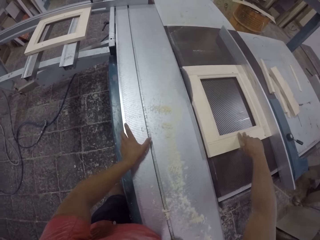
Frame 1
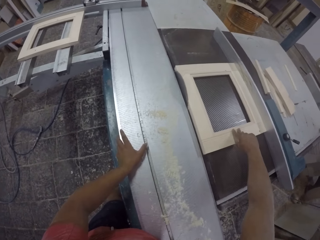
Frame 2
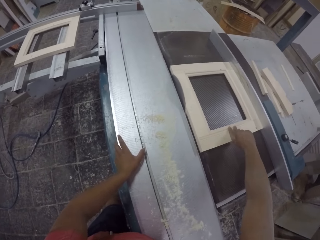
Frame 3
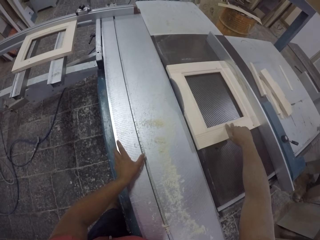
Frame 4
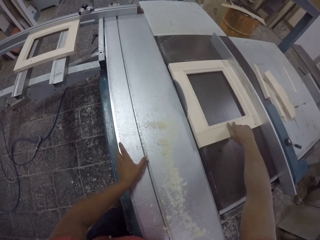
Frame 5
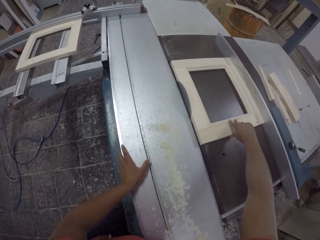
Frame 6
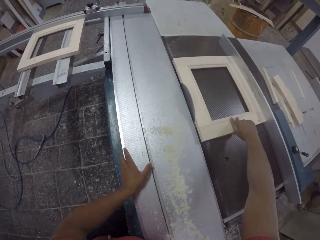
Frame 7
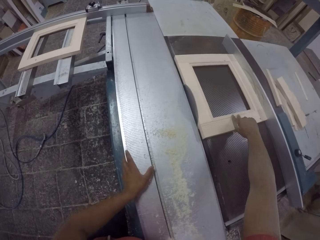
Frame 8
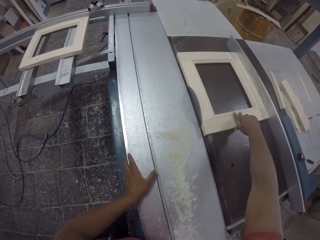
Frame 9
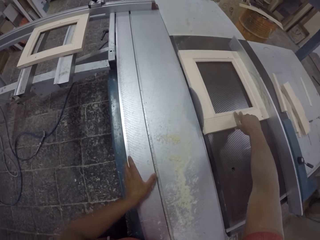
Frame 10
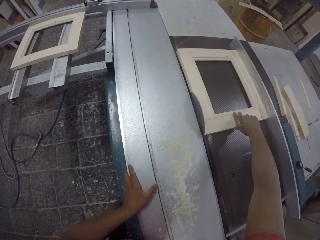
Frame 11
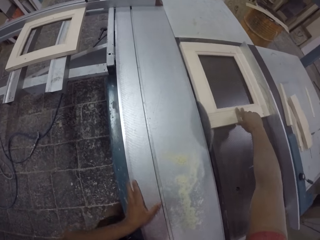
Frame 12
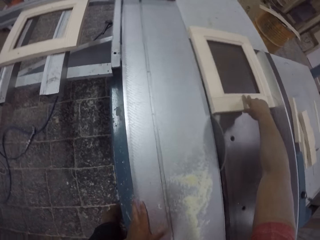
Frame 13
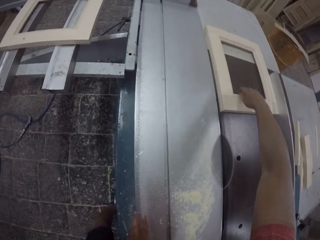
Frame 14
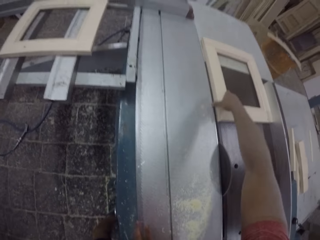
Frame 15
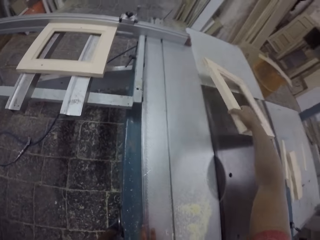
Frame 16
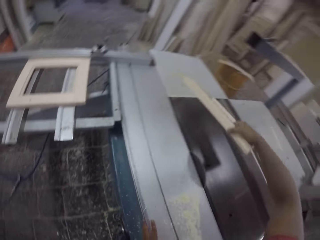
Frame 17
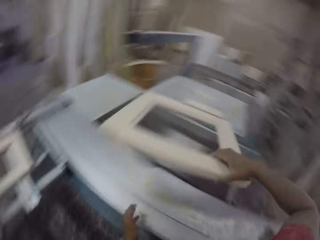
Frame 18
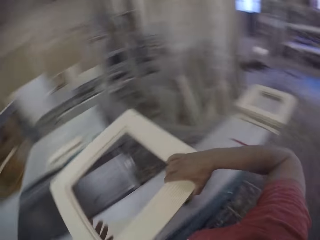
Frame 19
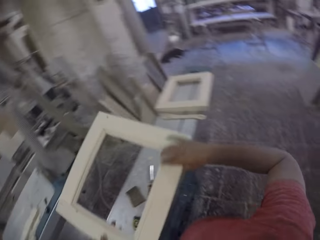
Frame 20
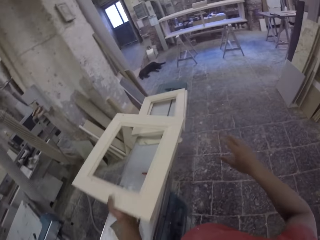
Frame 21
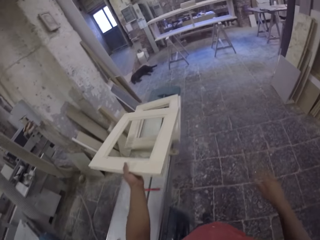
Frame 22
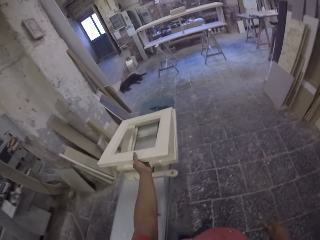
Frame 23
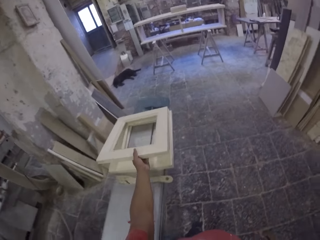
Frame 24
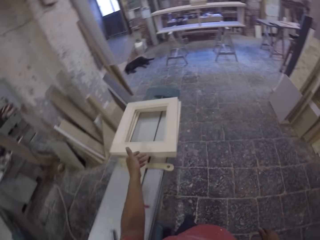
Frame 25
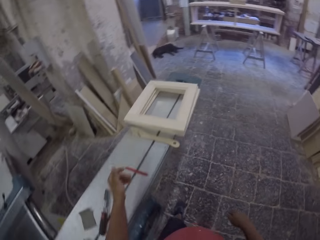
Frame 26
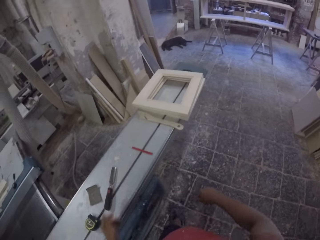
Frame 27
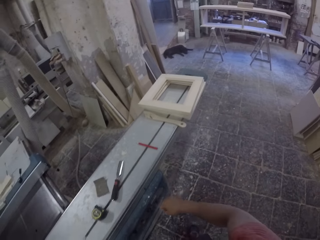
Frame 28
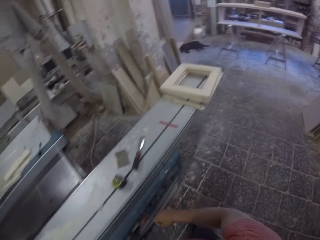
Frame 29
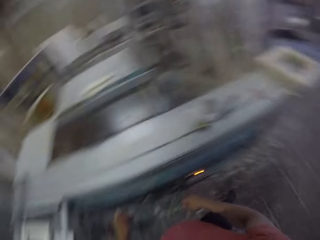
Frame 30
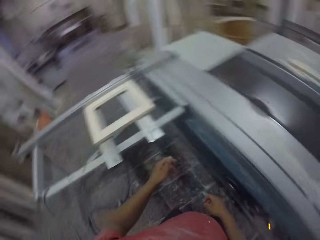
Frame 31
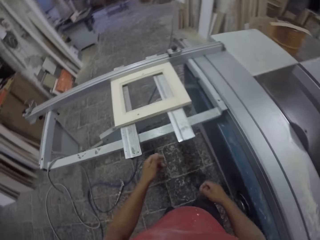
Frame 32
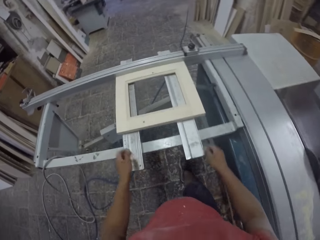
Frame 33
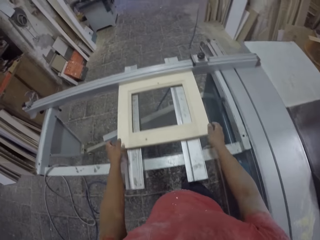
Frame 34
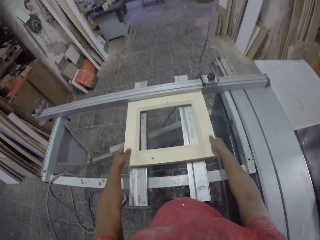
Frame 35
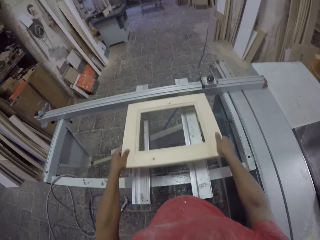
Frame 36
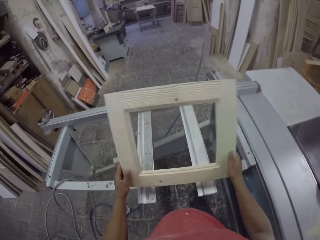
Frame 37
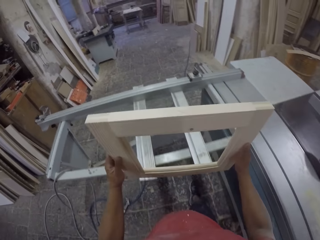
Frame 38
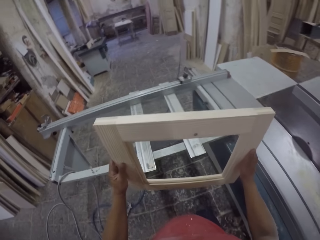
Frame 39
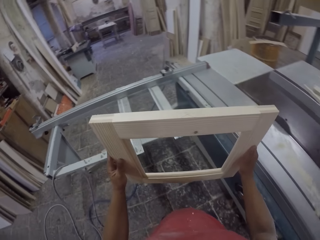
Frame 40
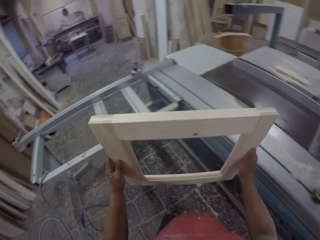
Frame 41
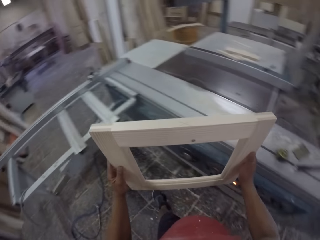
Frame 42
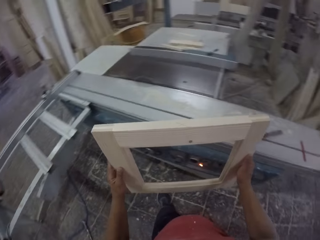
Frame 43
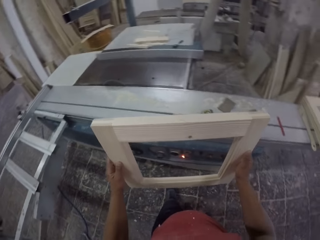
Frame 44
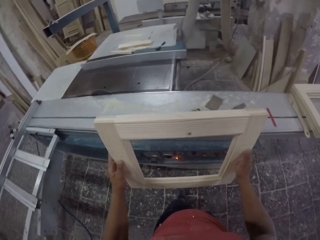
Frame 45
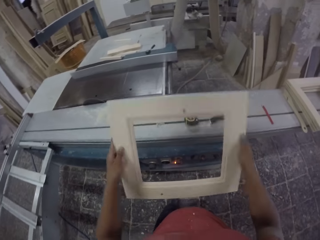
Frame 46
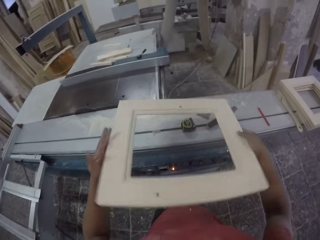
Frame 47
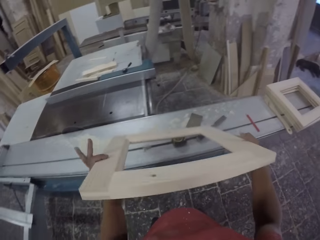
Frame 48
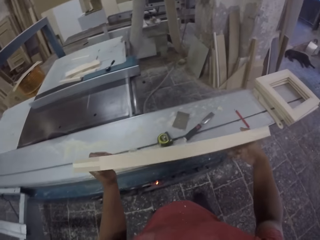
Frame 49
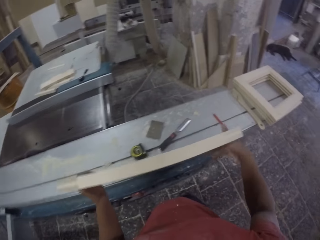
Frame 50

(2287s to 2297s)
The camera wearer grabs a piece of wood. They put the piece of wood on top of other pieces of wood. They grab the piece of wood. They hold the piece of wood.

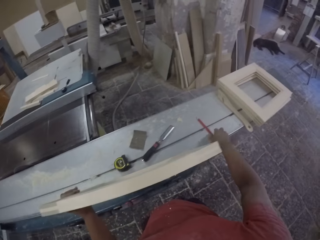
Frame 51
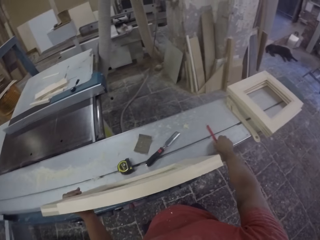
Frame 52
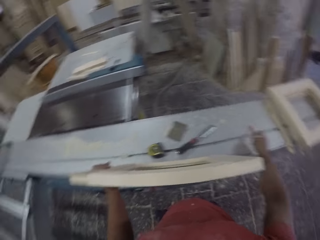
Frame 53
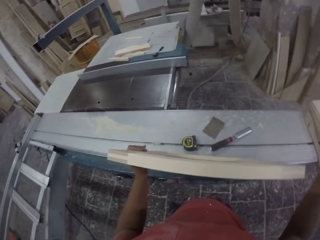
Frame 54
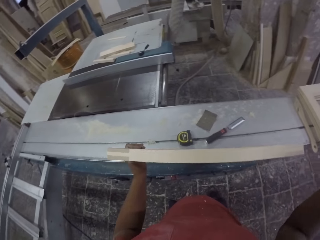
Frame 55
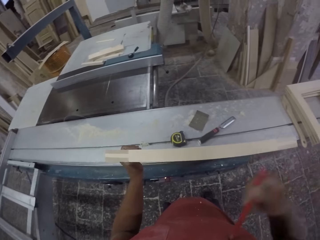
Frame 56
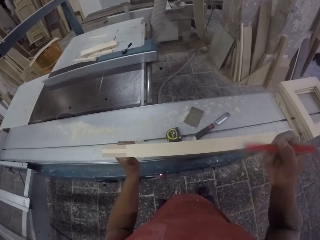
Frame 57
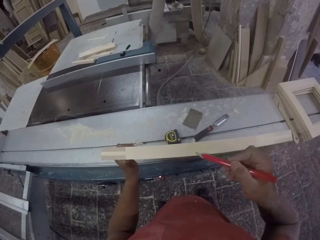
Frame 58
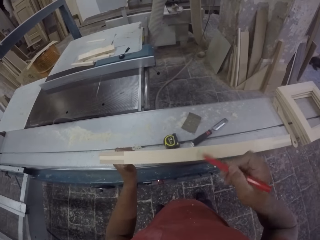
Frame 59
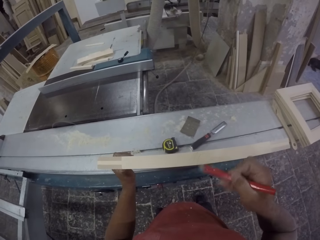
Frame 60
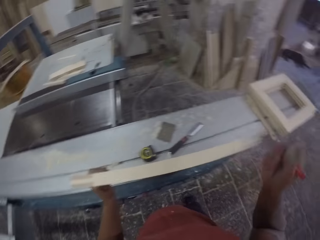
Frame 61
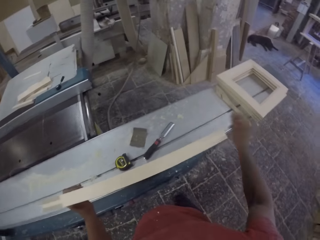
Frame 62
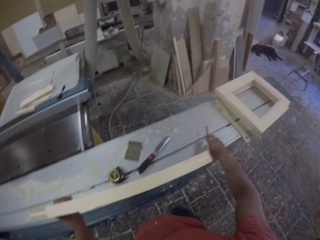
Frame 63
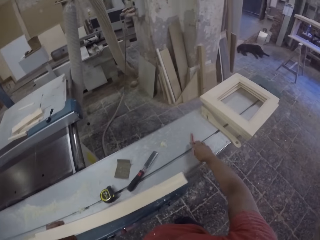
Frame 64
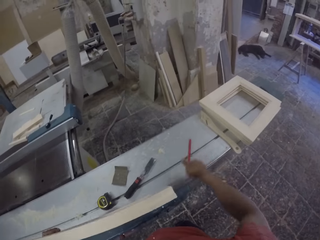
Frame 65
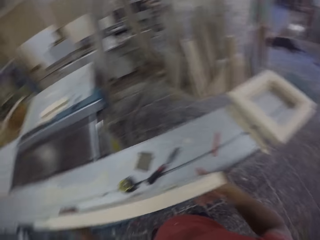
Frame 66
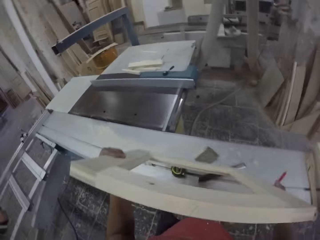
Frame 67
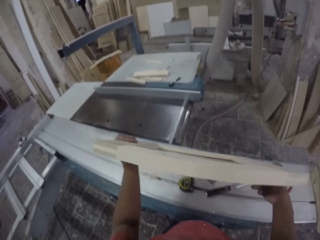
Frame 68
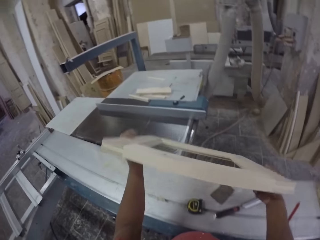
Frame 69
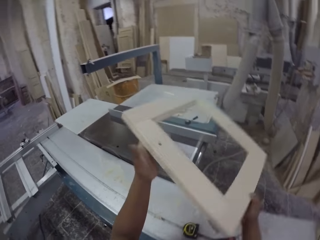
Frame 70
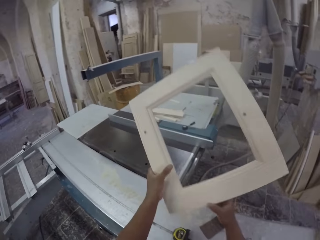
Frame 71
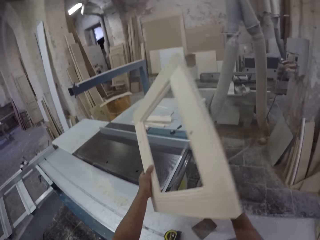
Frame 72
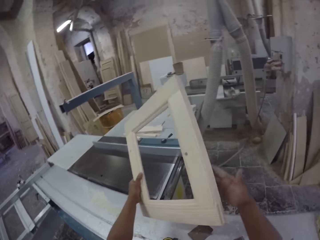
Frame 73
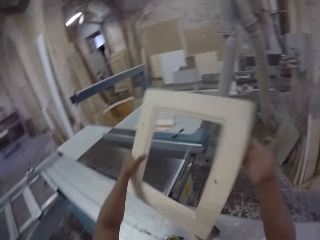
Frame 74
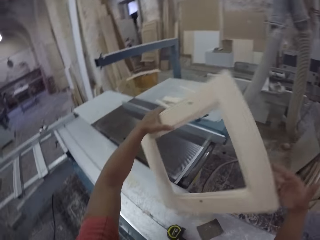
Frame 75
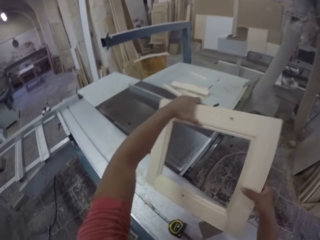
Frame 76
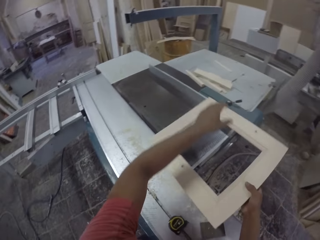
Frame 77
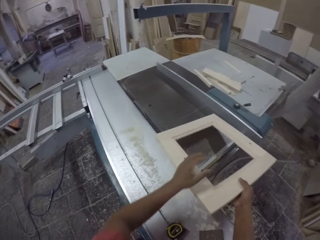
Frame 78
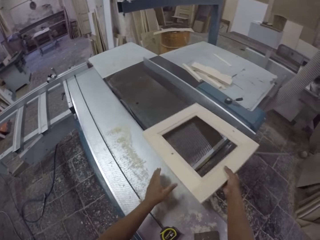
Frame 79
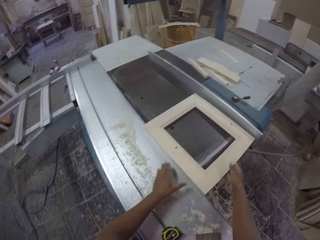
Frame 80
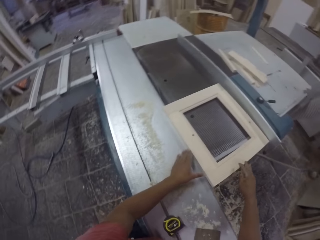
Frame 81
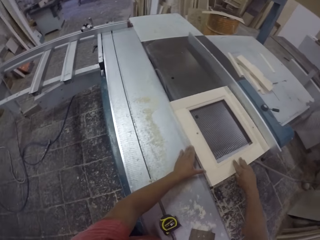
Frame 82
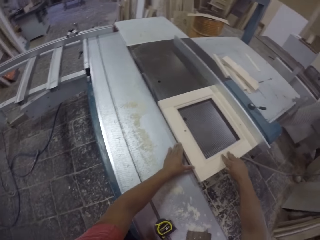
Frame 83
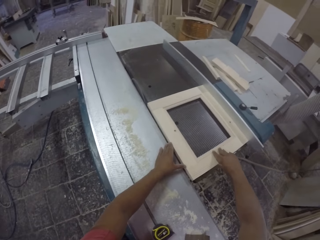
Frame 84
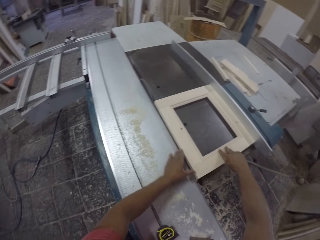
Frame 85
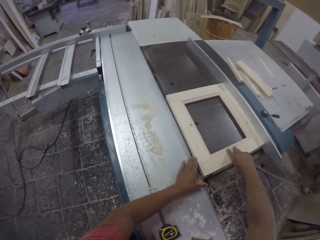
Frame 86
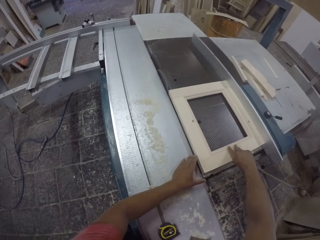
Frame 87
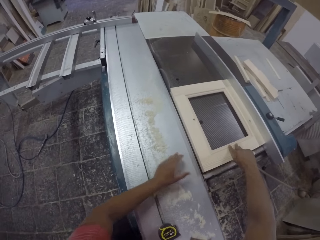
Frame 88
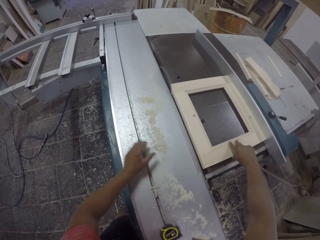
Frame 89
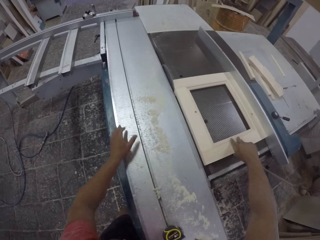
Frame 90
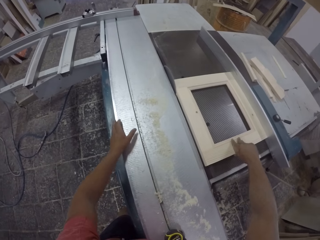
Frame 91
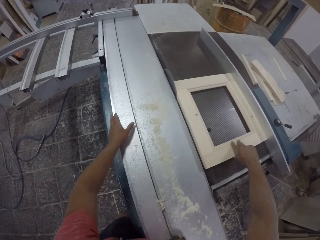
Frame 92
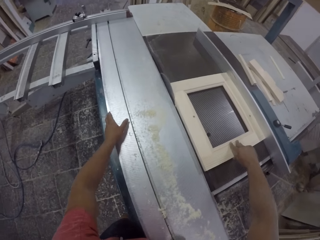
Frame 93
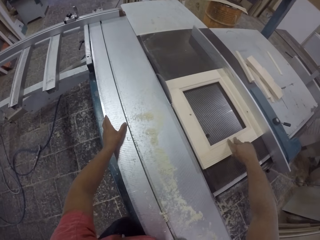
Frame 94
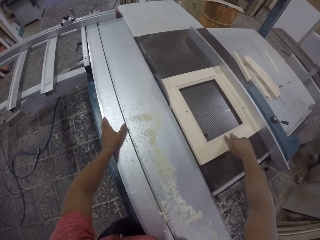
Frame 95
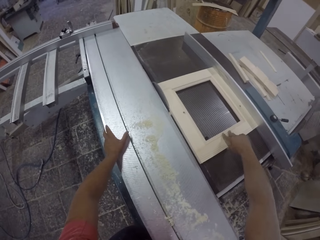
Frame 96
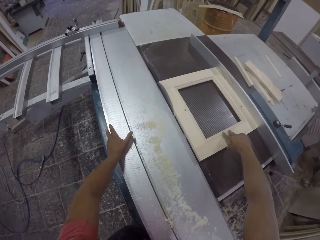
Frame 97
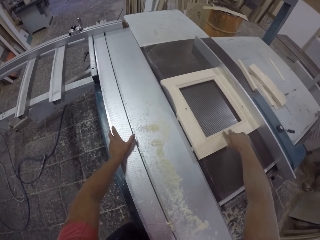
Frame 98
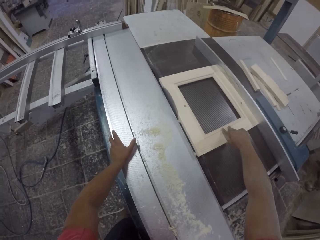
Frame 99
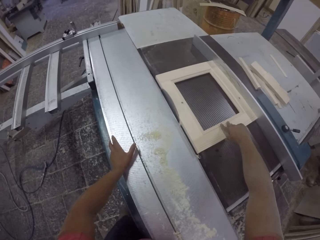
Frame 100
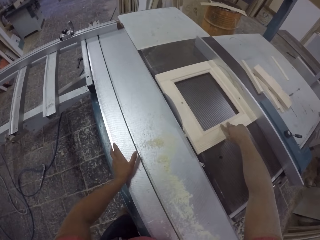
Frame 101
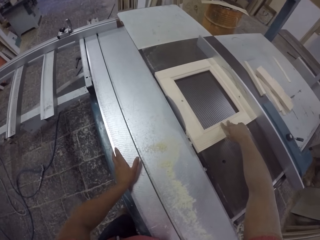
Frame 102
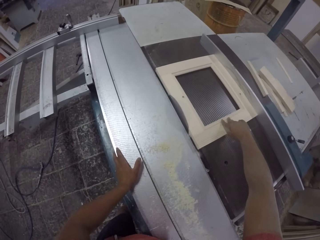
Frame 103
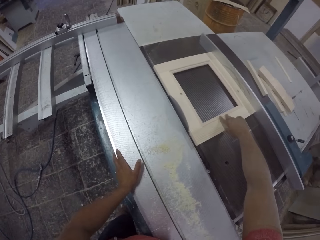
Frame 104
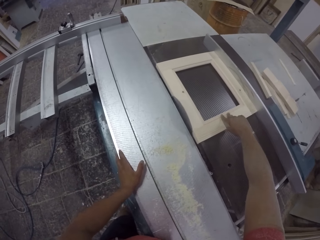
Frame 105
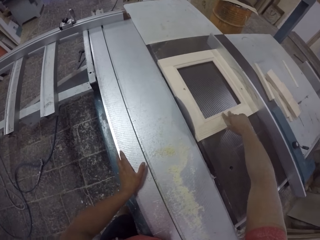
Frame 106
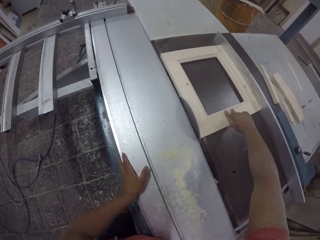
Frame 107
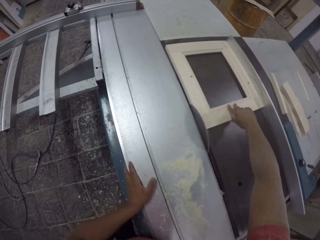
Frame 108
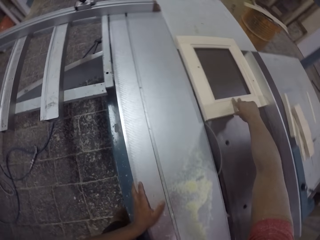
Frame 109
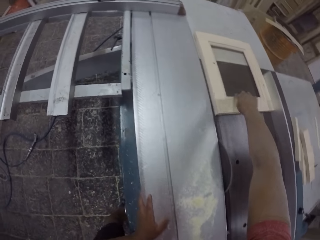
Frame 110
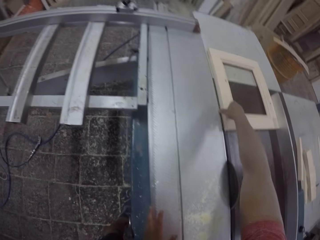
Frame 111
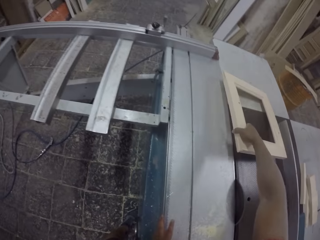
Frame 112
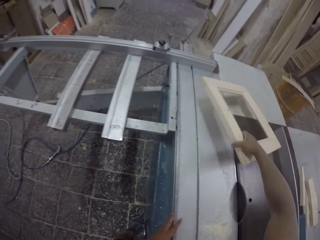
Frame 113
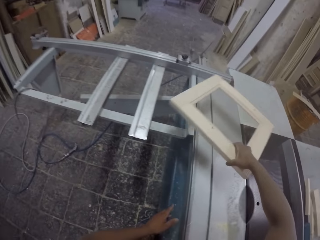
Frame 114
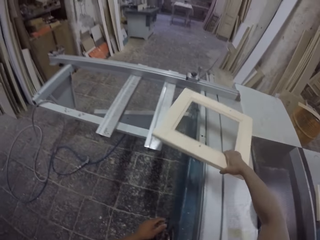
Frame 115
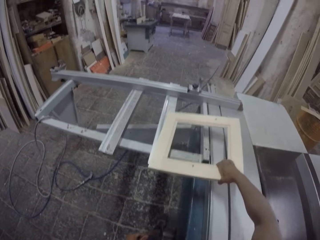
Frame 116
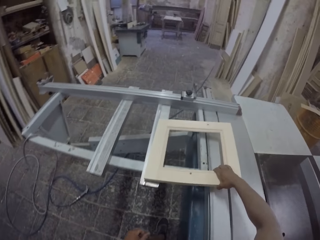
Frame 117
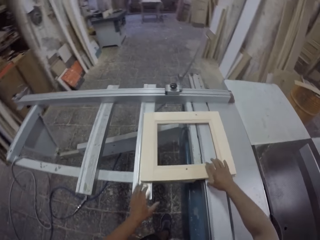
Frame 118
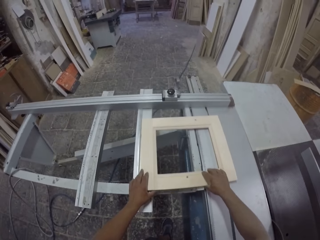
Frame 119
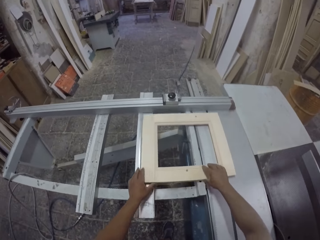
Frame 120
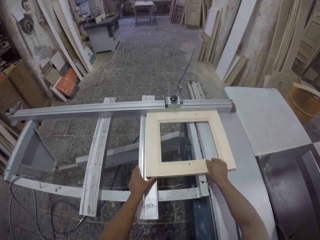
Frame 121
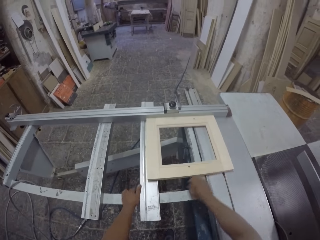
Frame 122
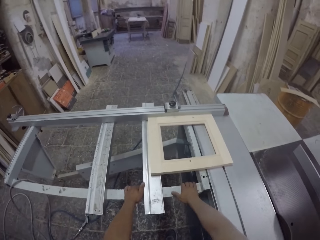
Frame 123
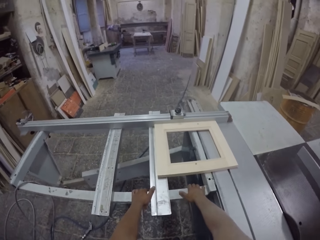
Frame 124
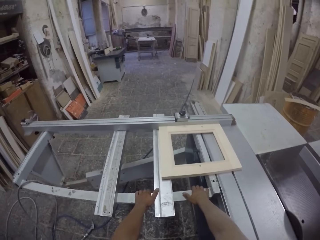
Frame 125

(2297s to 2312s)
The camera wearer holds a piece of wood. They grab a pencil. They mark the piece of wood with the pencil. They put the pencil down. They hold the piece of wood. They run the piece of wood on a cutting machine. They grab the piece of wood. They place the piece of wood on the cutting machine. They slide the machine.
